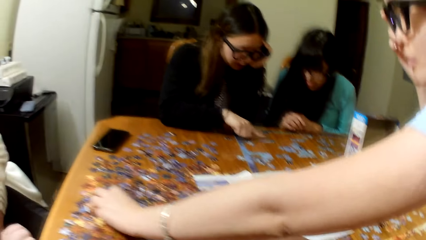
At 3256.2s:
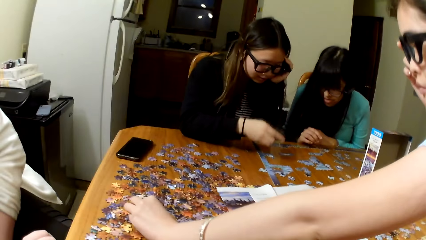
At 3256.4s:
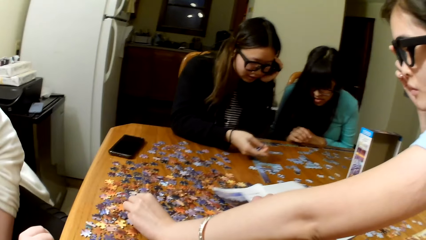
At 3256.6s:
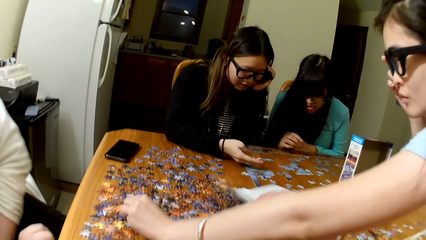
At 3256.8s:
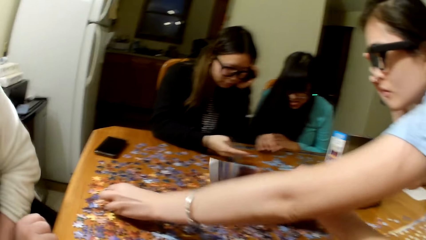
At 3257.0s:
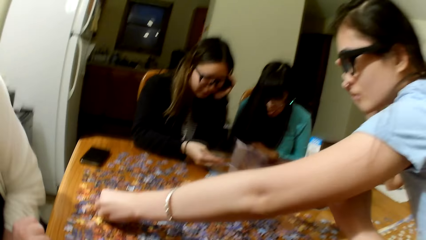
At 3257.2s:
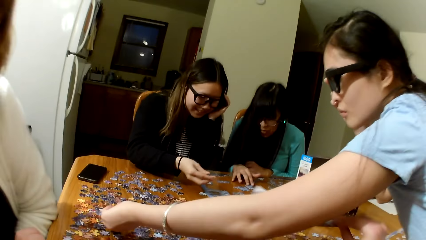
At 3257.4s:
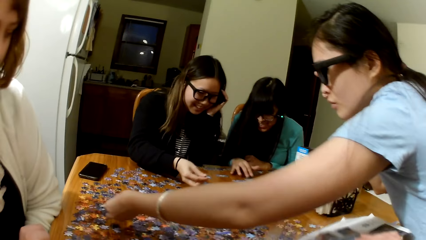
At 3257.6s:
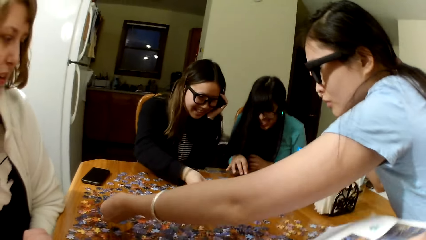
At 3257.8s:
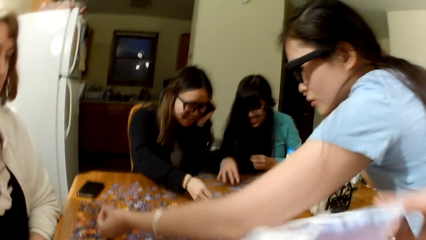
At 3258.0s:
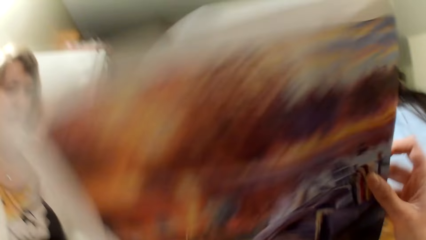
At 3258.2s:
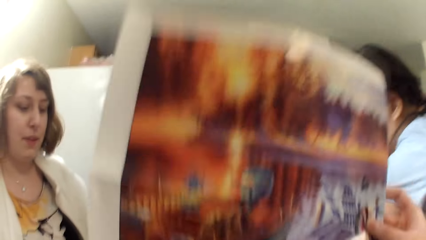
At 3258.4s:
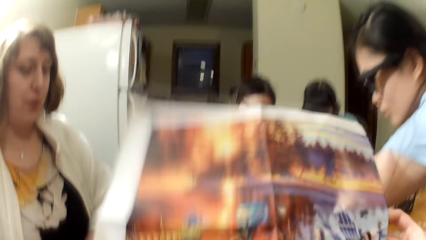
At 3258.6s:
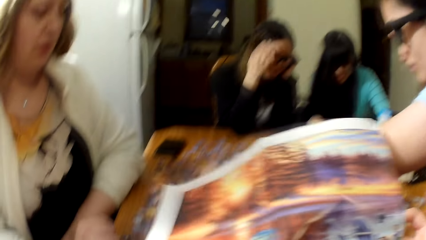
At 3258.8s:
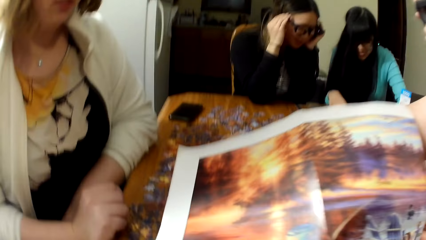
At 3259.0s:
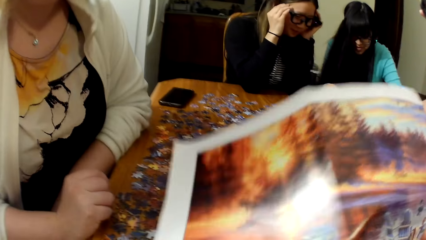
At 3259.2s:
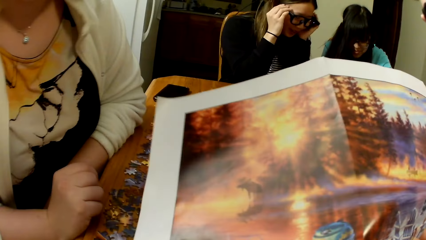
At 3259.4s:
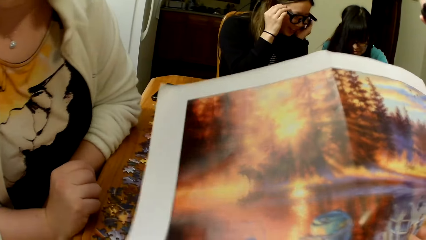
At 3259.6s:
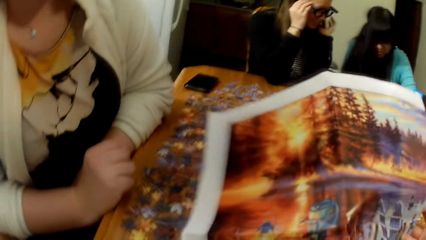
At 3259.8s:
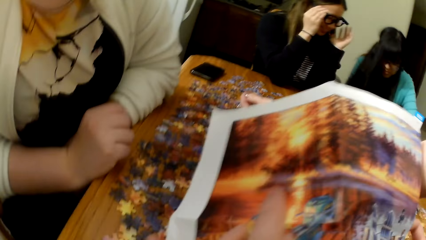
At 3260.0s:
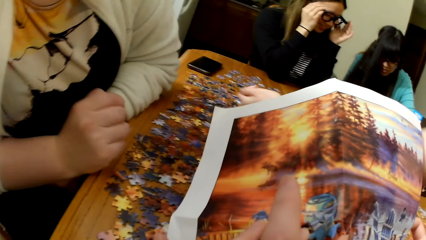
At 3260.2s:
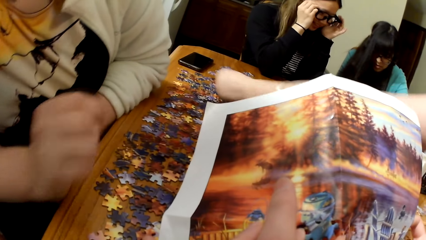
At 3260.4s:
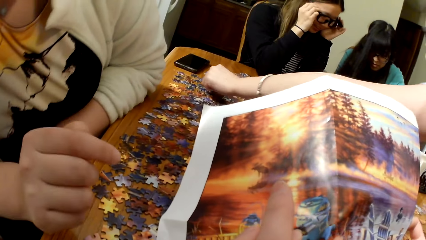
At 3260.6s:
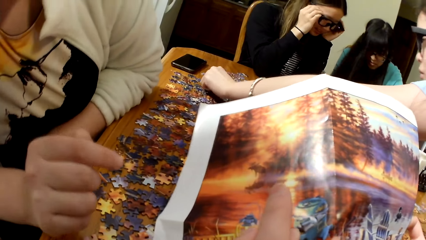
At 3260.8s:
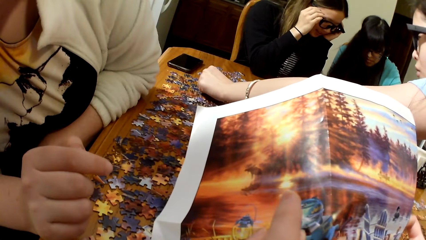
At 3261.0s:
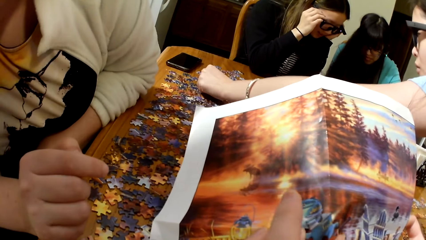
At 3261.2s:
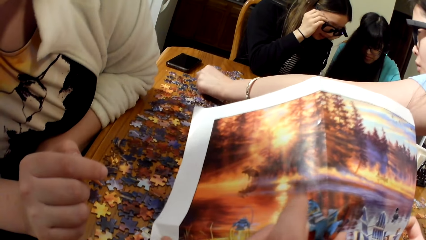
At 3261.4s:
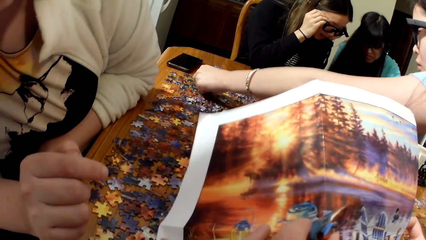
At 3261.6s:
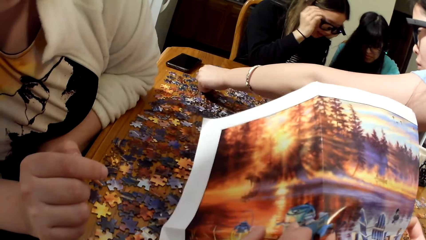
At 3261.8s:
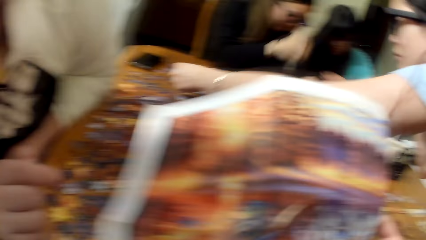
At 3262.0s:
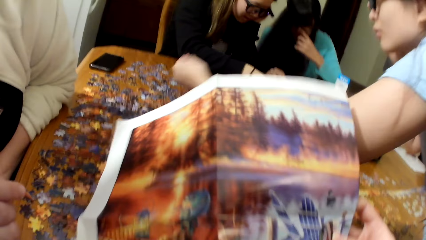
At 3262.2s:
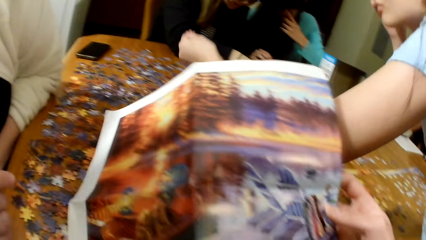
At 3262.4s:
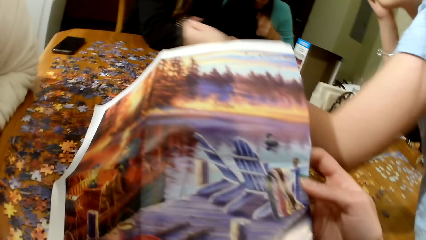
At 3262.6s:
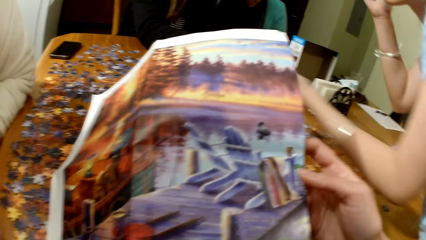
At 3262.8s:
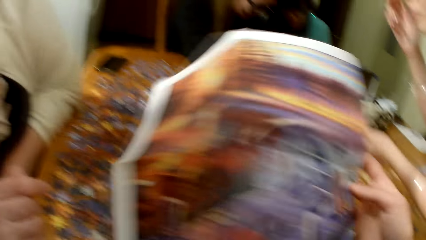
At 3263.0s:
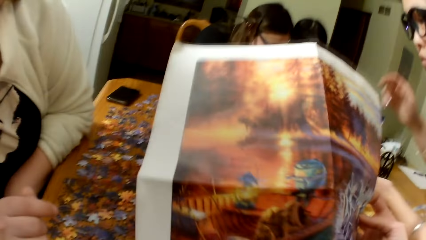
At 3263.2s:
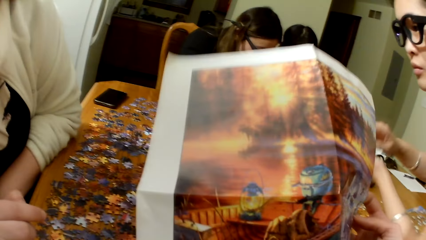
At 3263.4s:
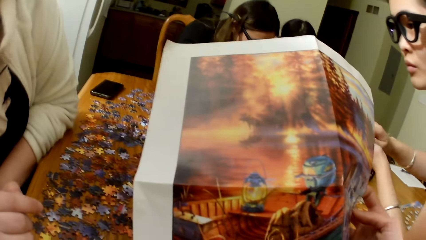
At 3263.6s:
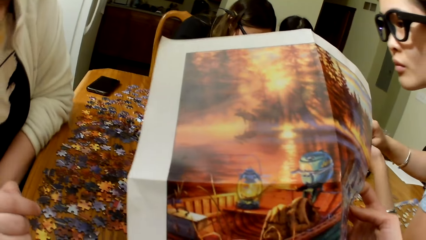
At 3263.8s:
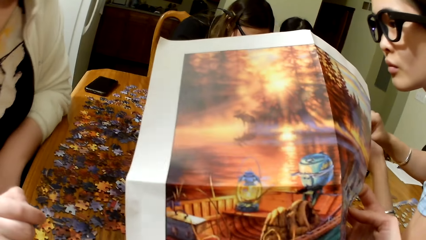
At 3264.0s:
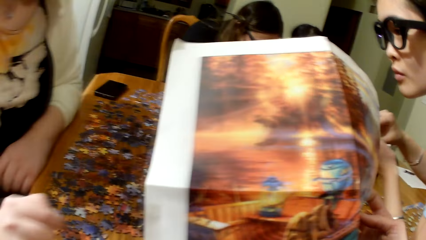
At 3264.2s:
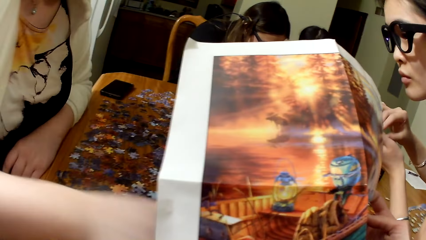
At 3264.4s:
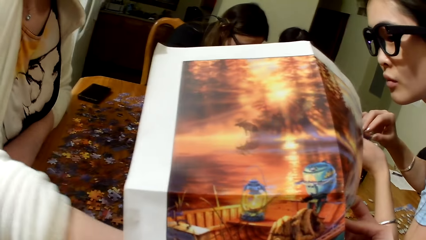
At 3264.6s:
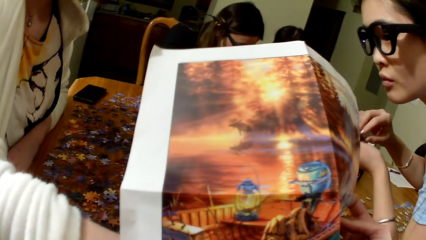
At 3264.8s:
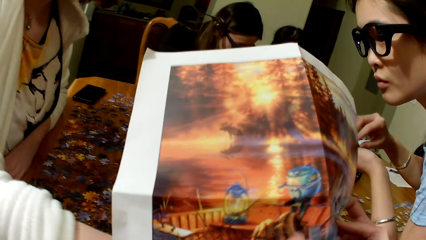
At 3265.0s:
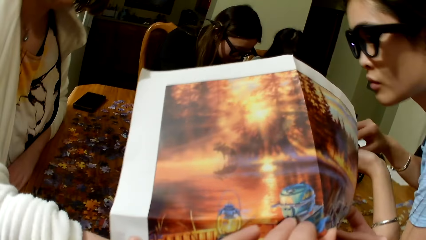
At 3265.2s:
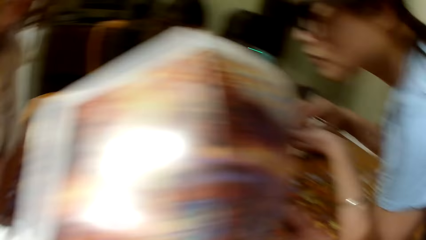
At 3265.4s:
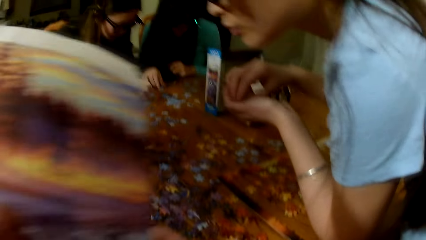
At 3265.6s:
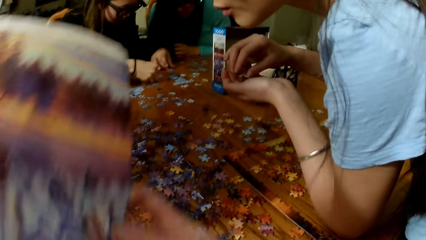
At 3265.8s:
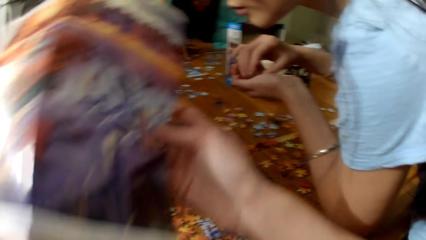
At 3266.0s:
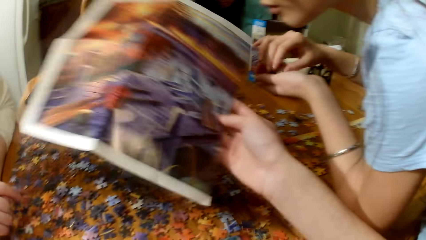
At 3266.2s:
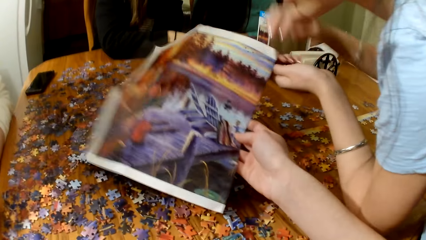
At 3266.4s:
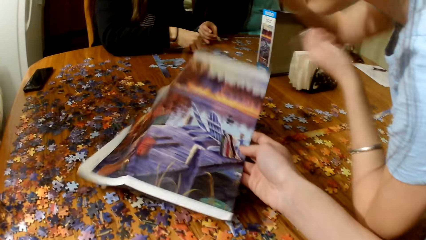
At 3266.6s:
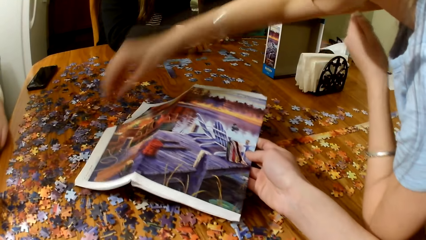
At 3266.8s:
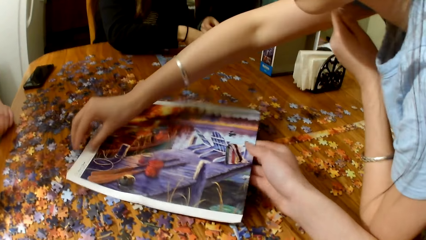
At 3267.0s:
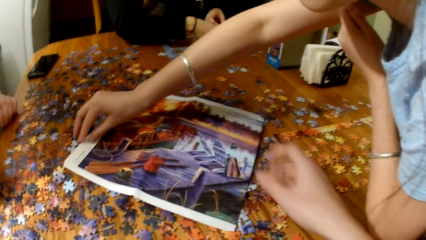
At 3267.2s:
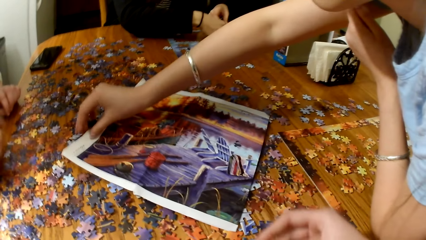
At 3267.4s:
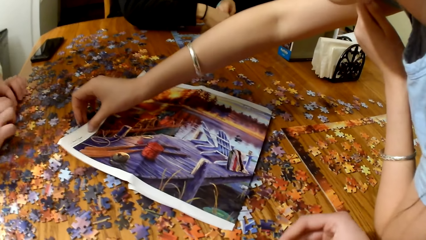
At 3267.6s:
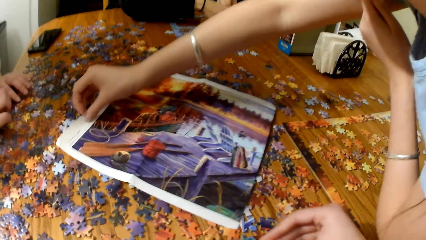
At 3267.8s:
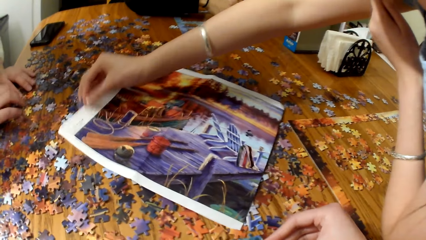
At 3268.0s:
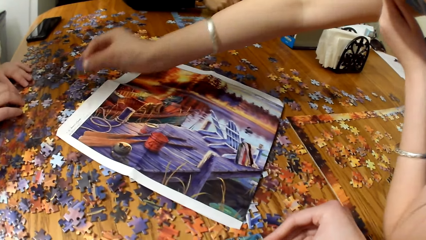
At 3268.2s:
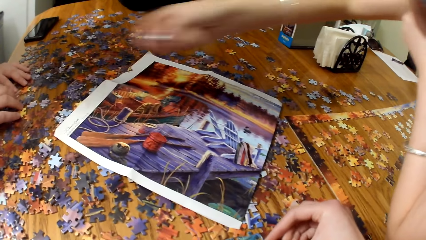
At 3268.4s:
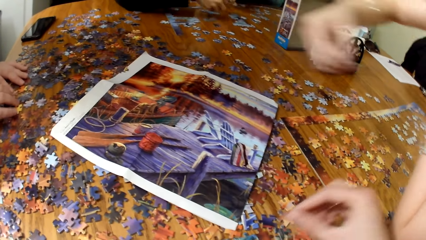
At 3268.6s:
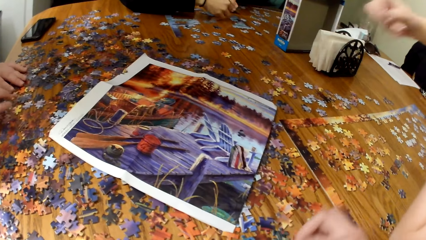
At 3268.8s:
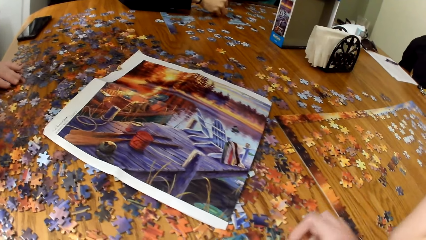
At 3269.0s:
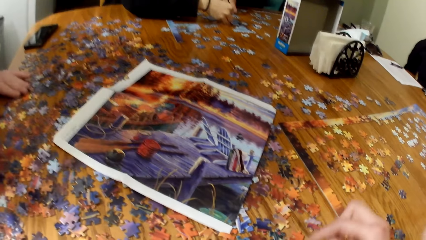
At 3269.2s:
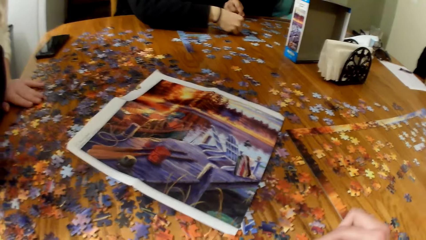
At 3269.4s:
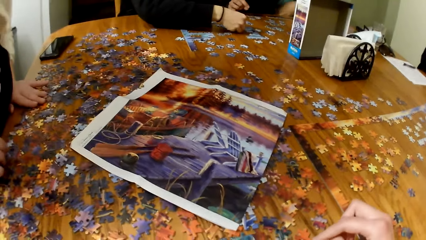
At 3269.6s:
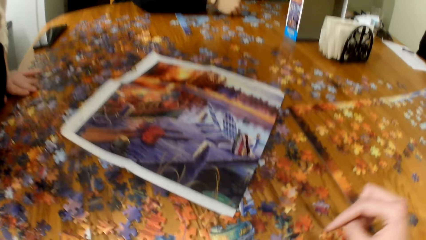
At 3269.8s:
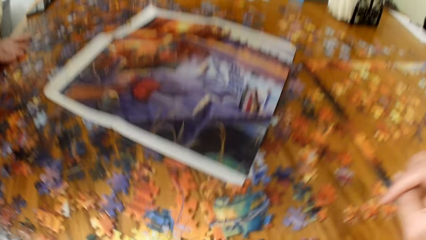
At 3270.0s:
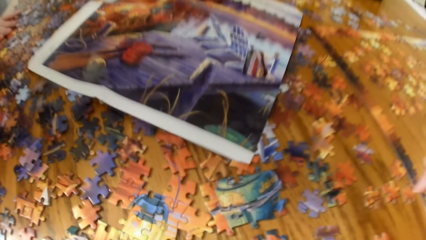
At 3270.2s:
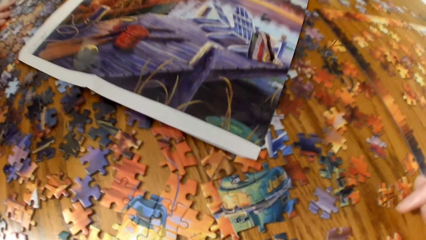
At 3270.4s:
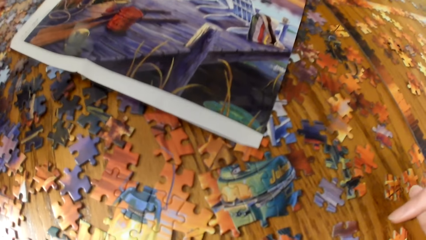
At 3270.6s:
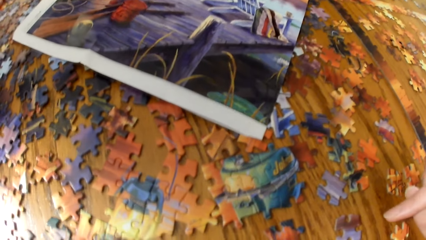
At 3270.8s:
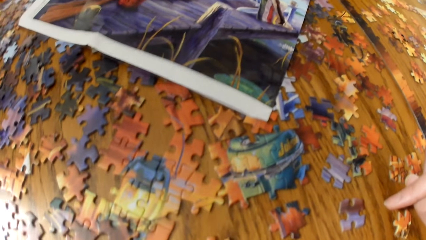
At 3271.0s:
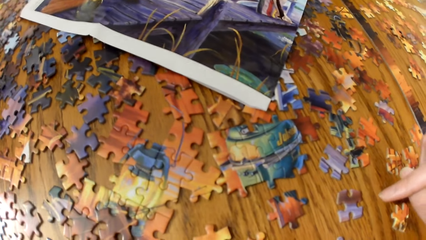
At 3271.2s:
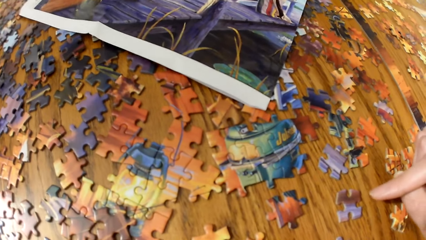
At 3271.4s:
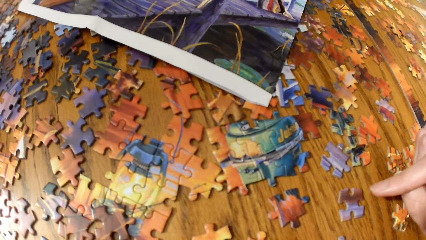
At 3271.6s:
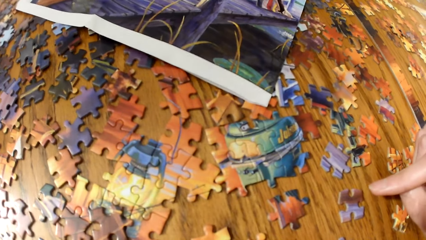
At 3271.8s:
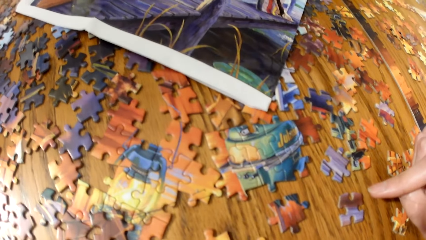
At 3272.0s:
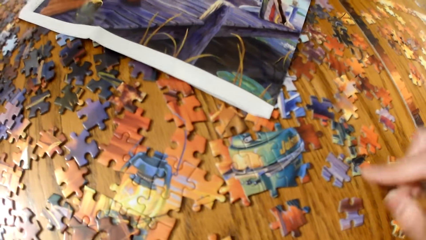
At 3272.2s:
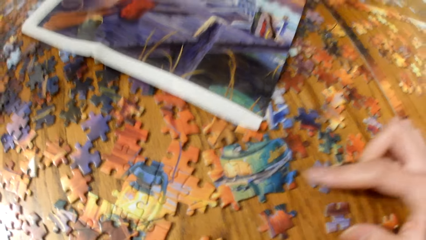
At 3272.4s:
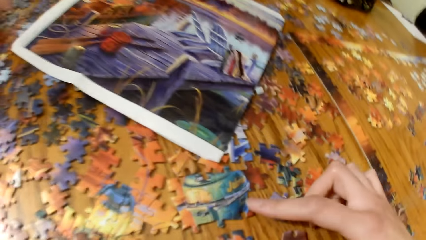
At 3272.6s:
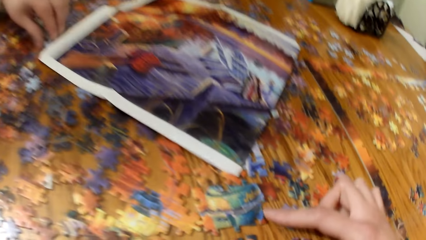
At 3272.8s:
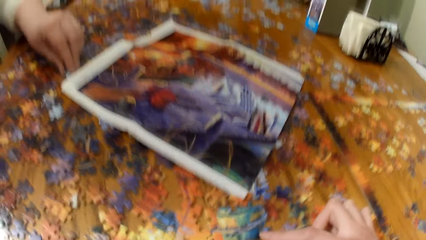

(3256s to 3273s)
A lady and another lady play the jigsaw puzzle. The camera wearer lifts the puzzle board. A third lady plays the jigsaw puzzle. The camera wearer lifts the puzzle board. The third lady picks up the jigsaw puzzle piece. The camera wearer lifts the puzzle board. They place the puzzle board on the table. The third lady picks up the jigsaw puzzle piece.
